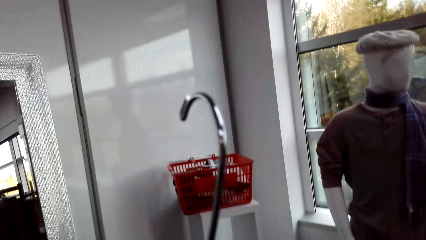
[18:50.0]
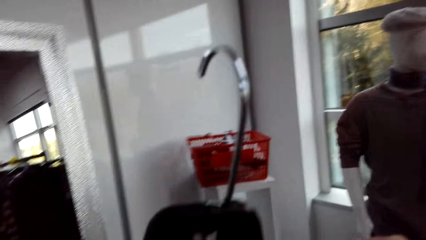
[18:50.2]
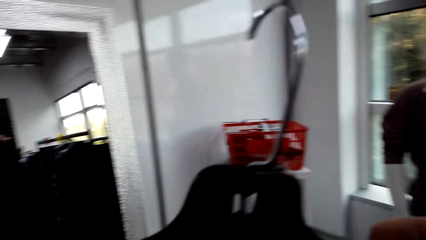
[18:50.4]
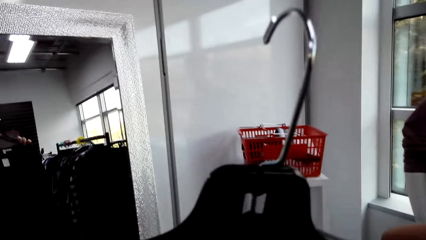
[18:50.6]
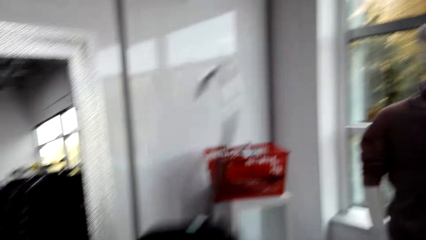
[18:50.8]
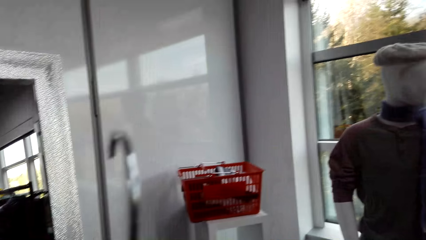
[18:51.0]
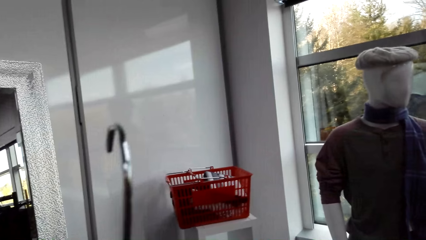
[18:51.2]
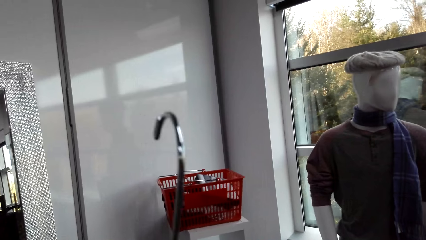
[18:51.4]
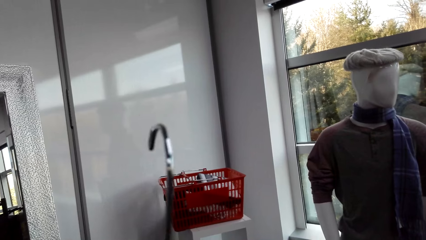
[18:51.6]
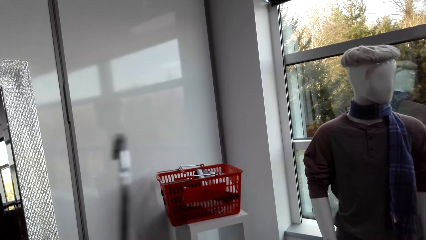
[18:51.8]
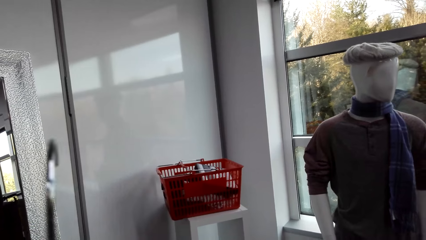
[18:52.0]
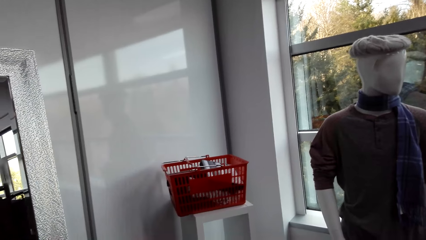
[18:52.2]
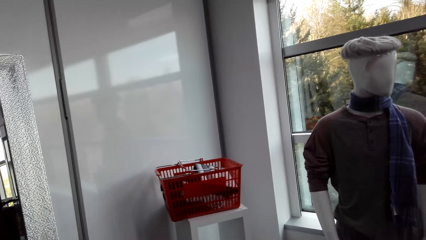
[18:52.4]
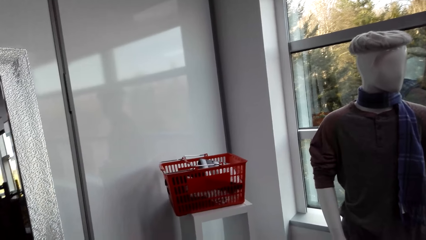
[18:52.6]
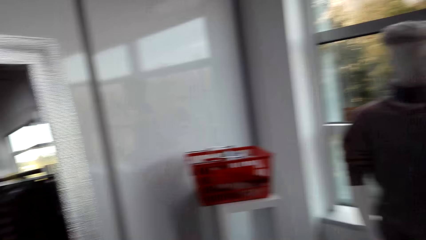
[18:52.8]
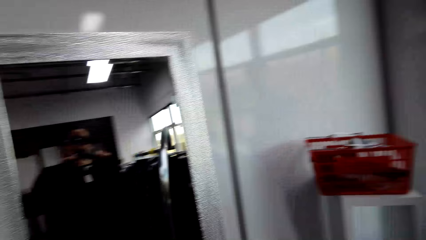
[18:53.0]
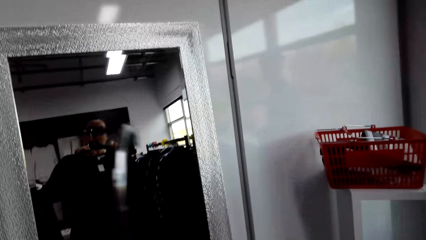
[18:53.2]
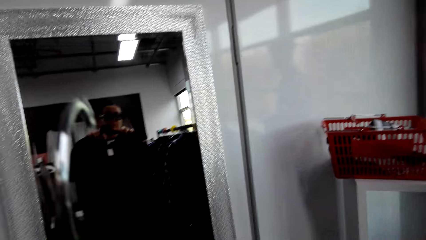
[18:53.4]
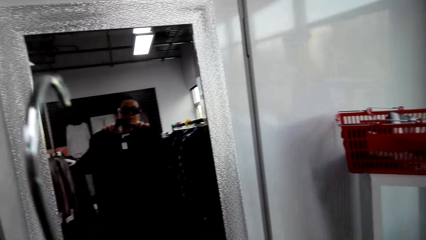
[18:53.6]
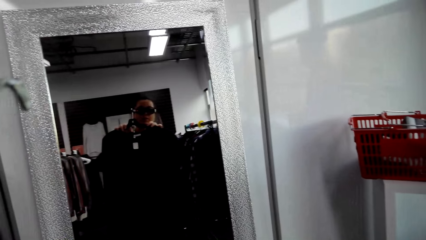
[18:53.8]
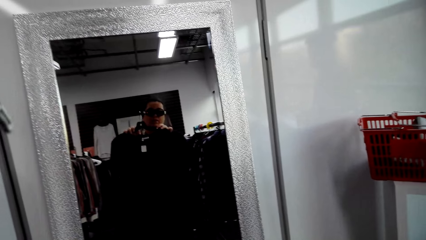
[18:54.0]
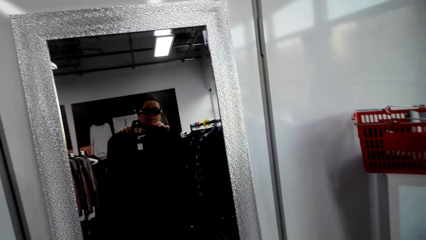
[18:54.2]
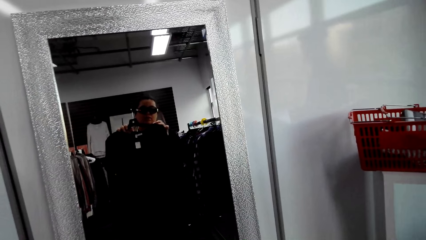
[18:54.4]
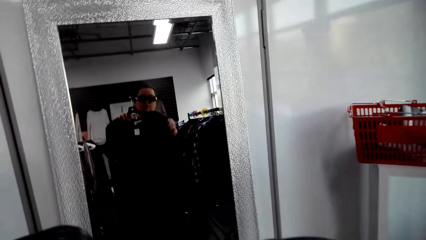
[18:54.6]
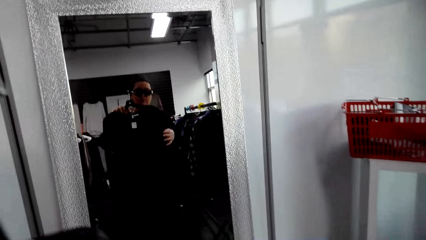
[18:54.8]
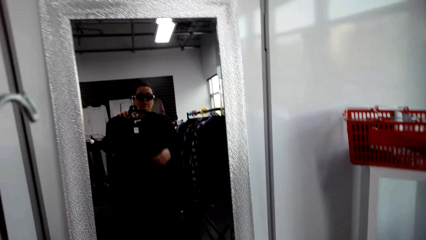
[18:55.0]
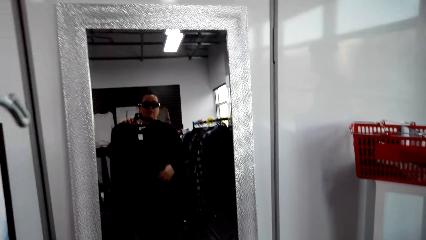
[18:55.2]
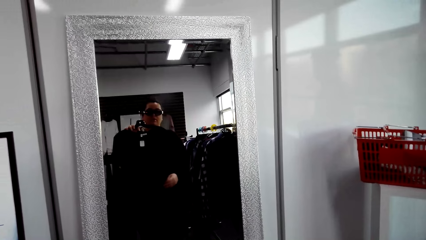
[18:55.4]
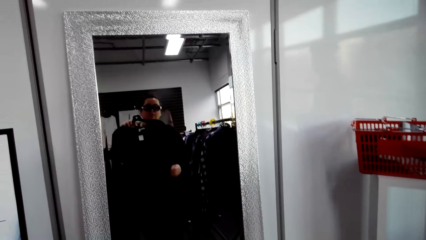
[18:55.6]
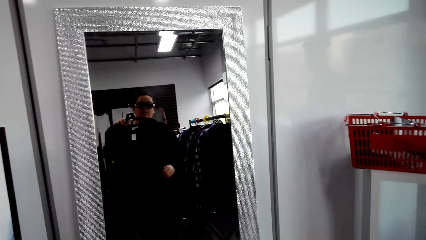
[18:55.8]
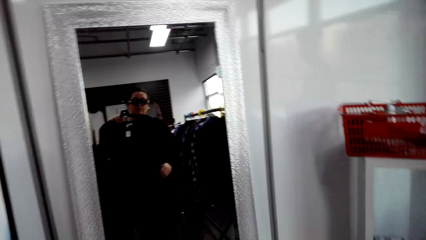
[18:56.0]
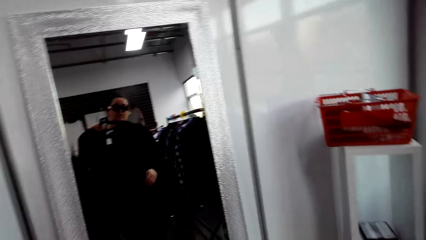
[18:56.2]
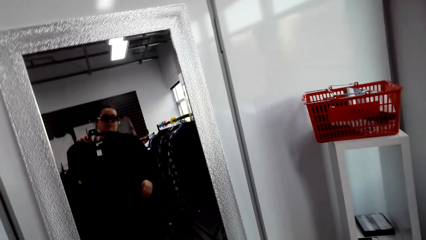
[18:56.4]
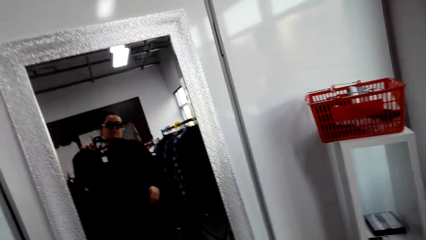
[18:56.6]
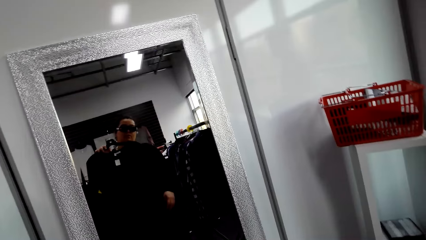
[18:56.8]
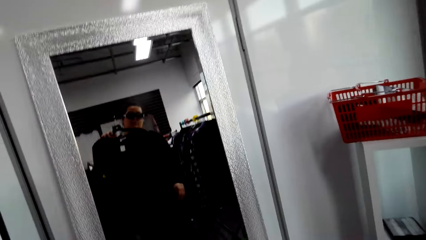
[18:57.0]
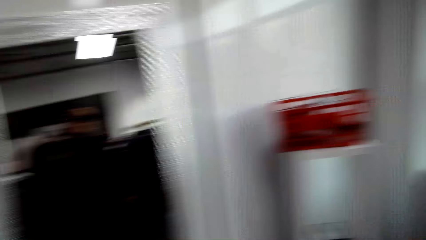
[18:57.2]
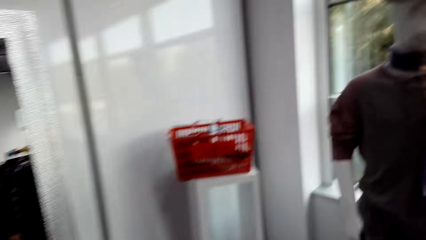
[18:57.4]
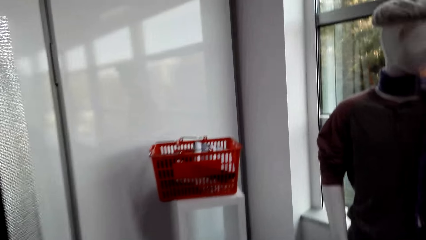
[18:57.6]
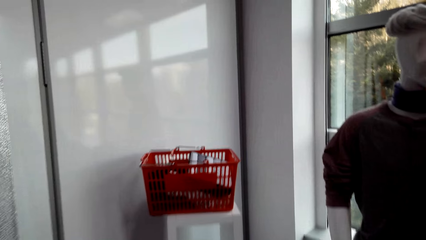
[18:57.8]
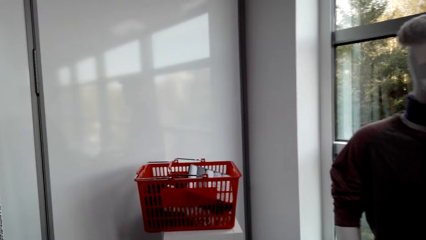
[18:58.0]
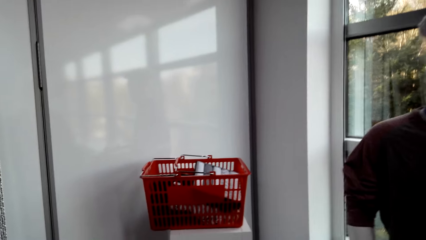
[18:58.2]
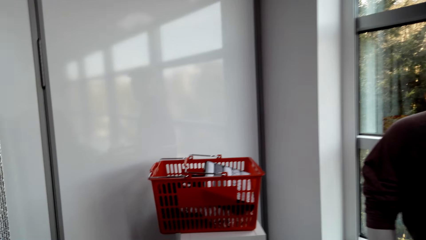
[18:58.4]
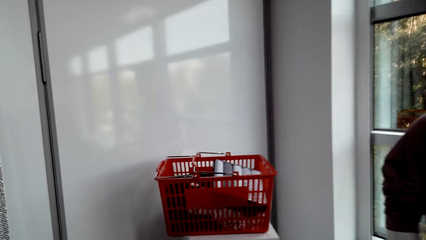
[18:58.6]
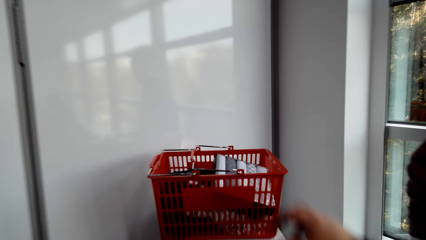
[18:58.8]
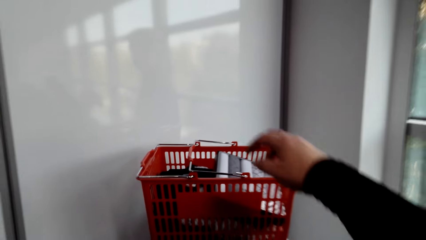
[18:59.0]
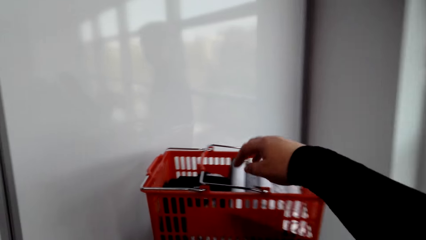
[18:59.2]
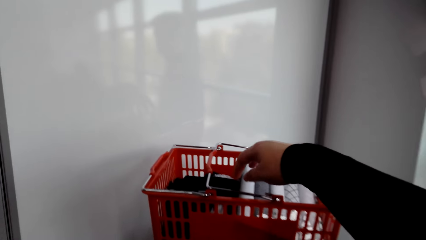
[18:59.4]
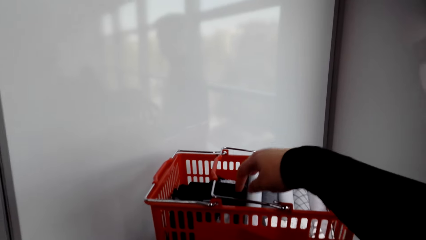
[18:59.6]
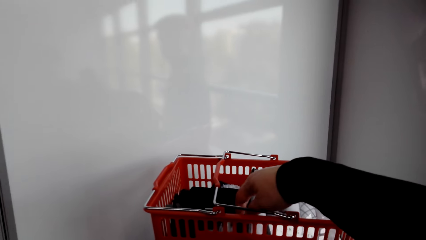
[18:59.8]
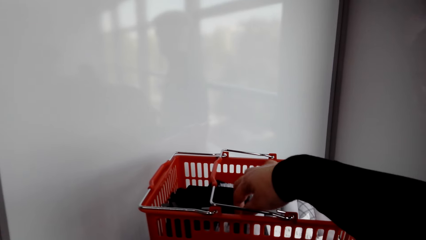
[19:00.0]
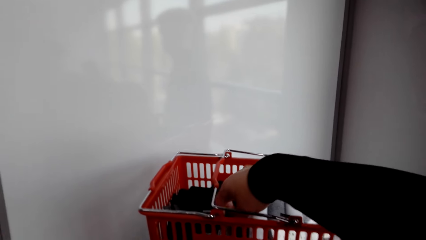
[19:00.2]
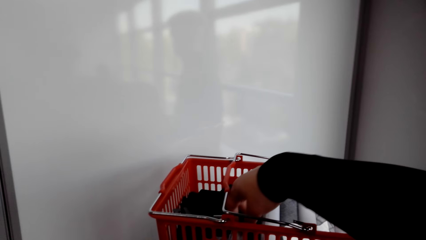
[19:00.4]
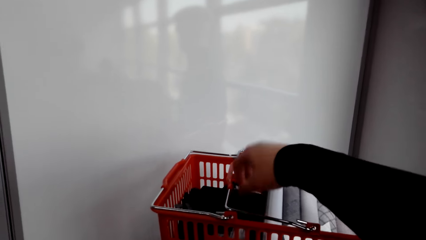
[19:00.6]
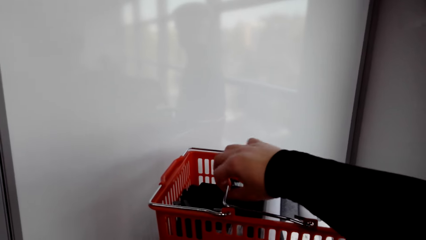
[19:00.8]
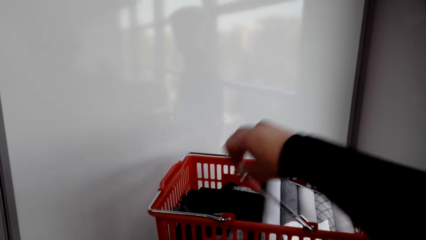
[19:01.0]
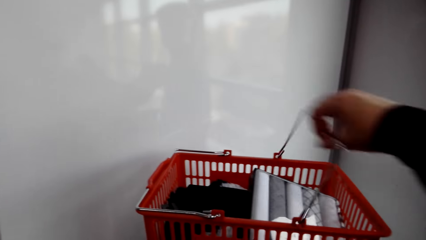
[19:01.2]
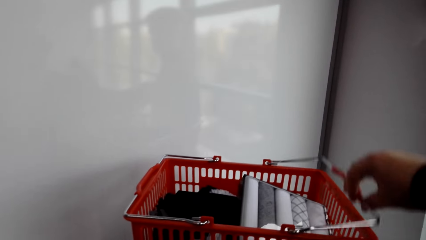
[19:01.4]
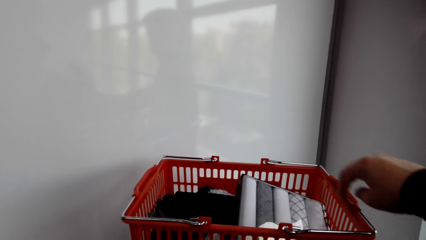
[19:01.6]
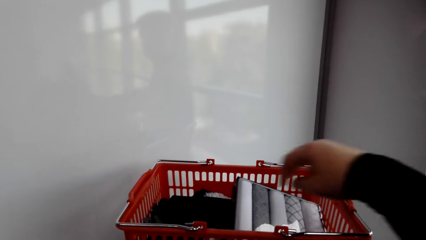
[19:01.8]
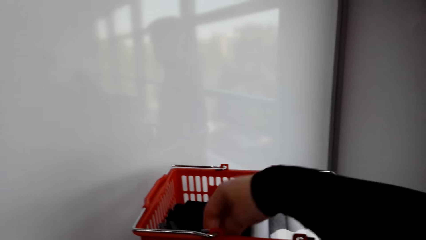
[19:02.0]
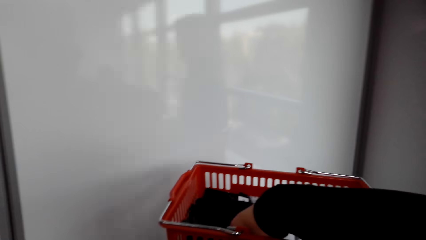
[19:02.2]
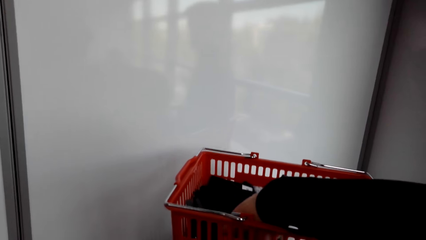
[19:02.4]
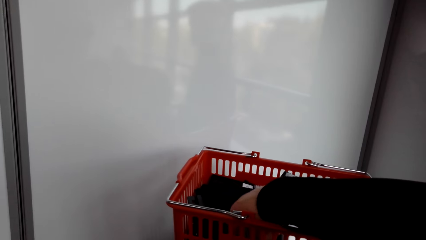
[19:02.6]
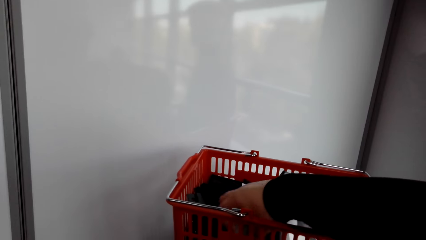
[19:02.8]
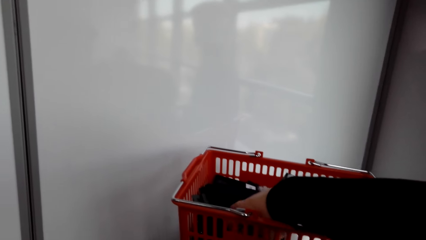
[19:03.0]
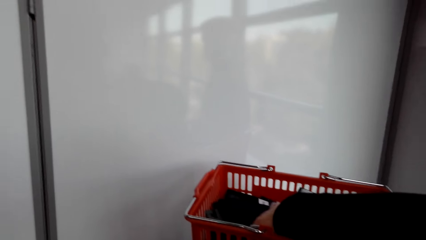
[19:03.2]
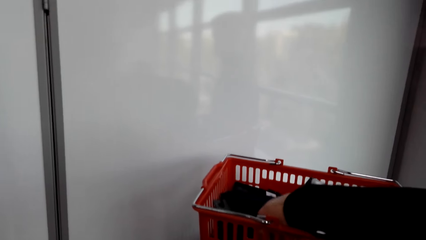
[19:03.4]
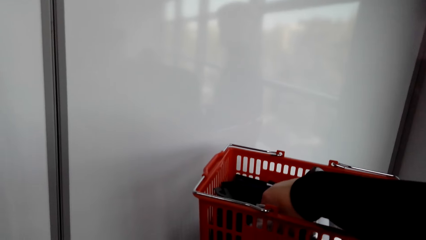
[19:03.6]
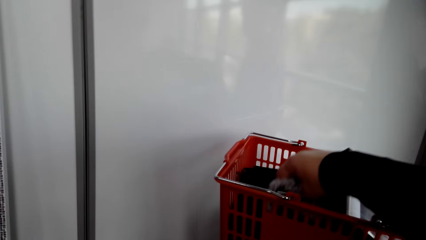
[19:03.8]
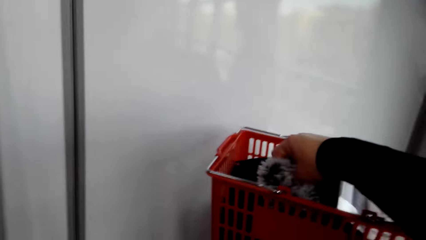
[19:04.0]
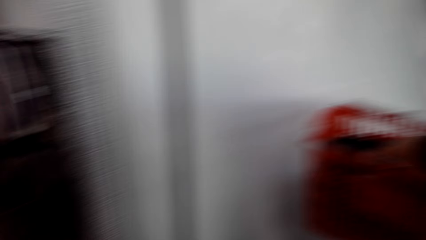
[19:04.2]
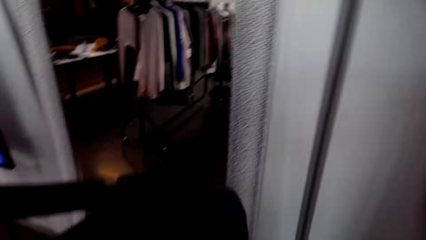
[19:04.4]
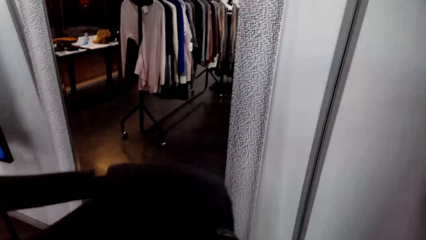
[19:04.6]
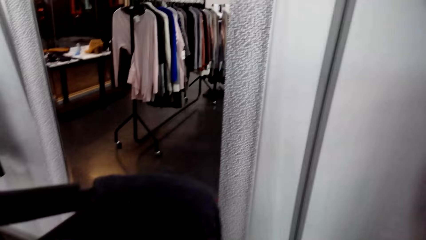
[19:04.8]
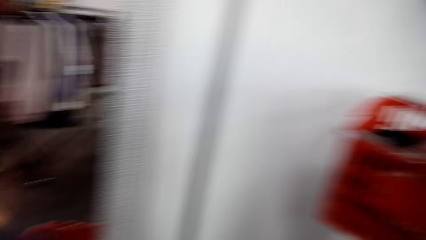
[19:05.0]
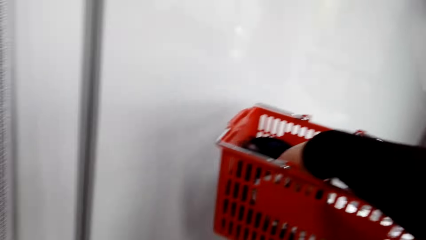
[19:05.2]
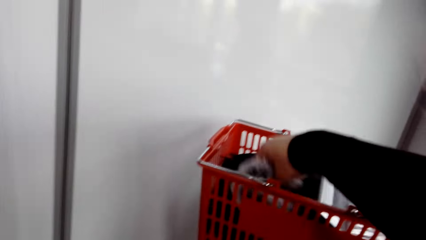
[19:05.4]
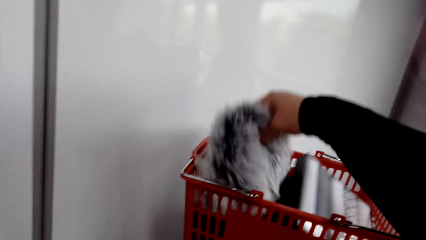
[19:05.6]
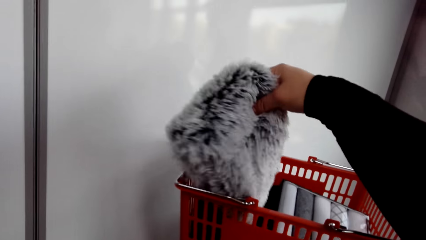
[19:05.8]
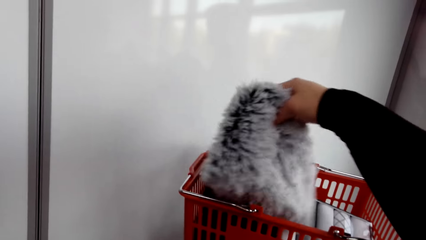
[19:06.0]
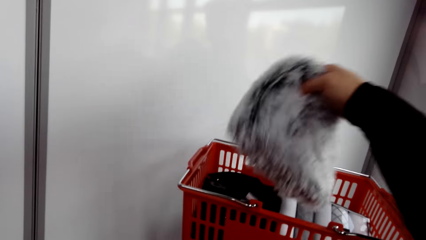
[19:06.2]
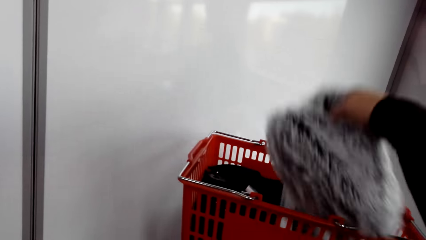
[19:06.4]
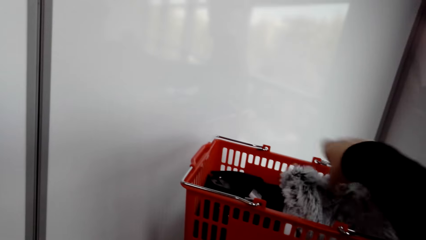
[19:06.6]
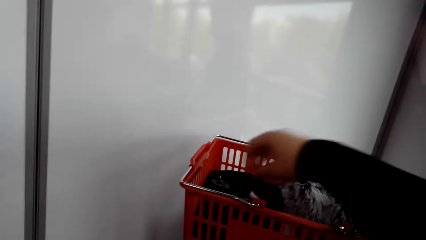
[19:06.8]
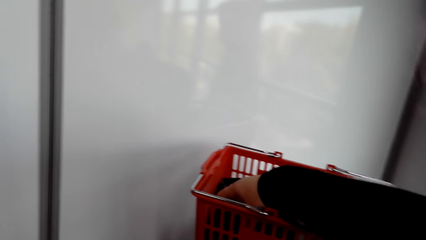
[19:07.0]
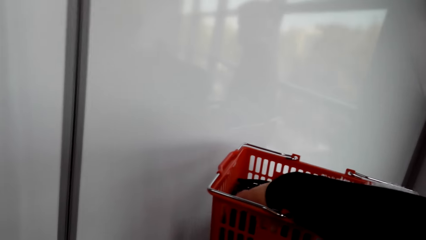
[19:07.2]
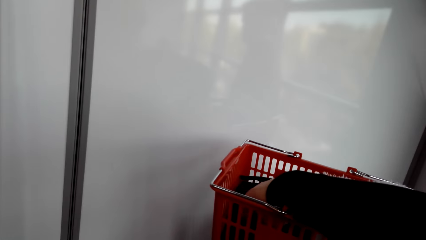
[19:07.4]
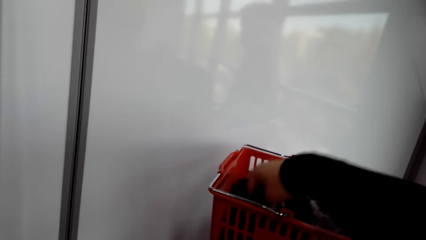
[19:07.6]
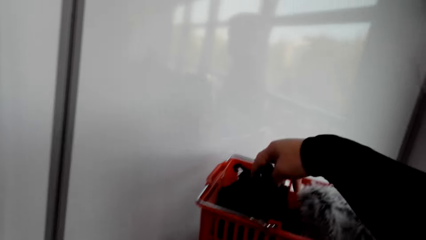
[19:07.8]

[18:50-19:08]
The camera wearer looks at the basket. They hold the handles of the shopping basket. They hold a scarf. They pick a woolen cap from the shopping basket.
